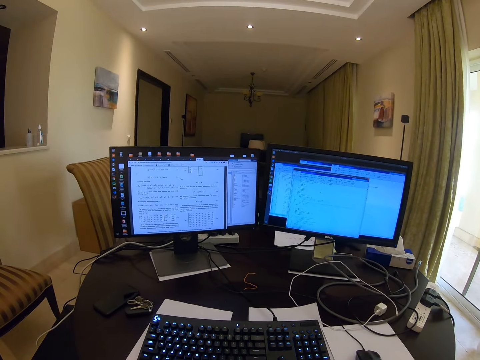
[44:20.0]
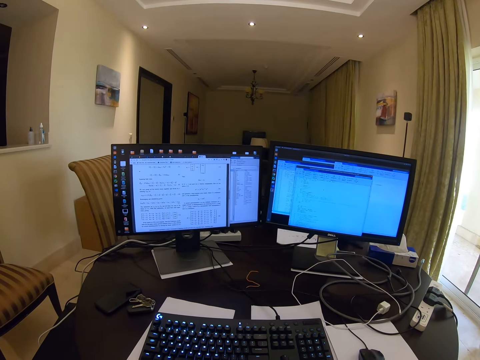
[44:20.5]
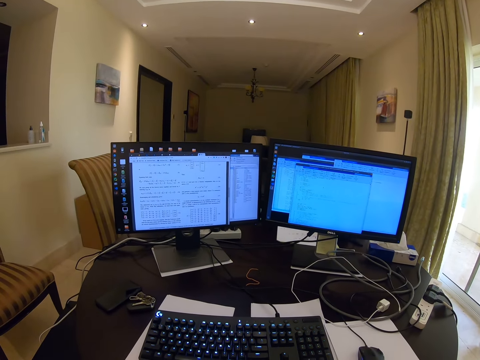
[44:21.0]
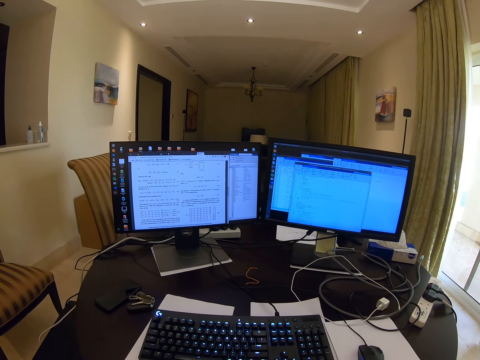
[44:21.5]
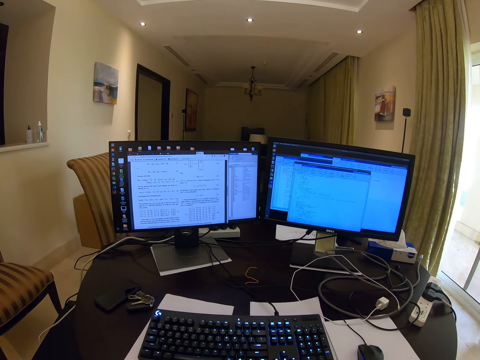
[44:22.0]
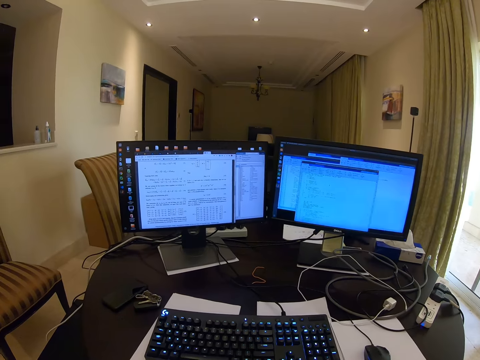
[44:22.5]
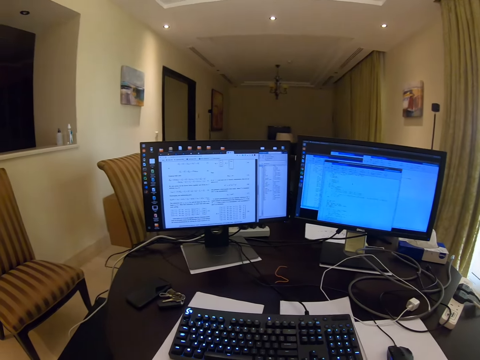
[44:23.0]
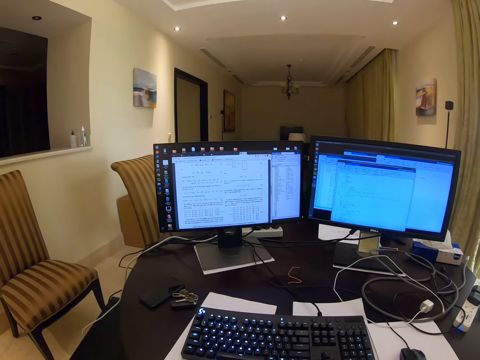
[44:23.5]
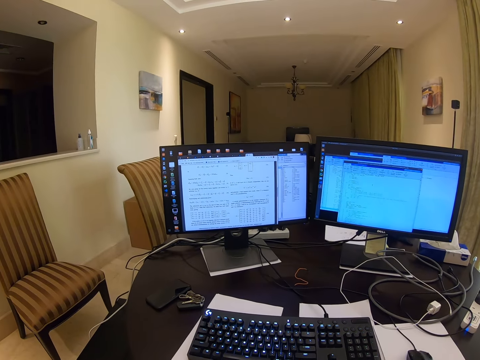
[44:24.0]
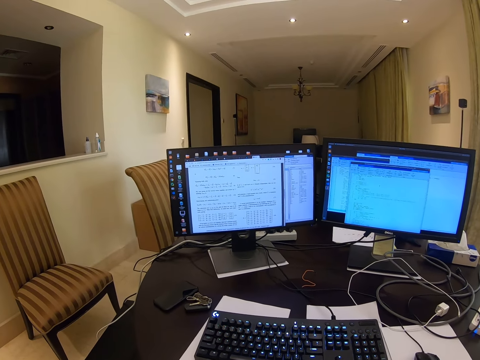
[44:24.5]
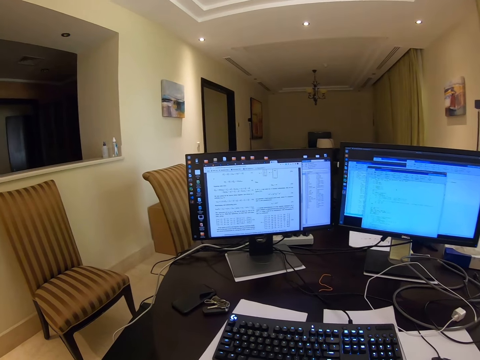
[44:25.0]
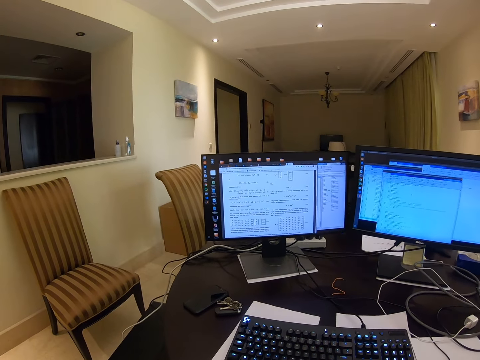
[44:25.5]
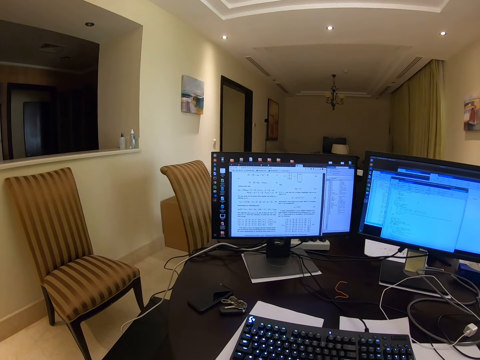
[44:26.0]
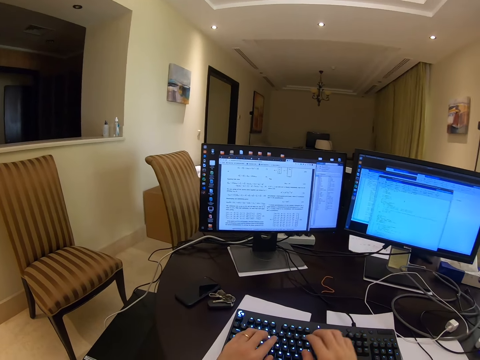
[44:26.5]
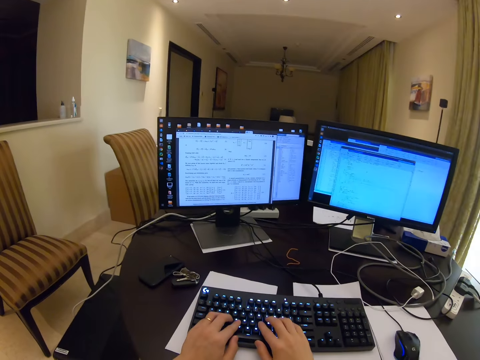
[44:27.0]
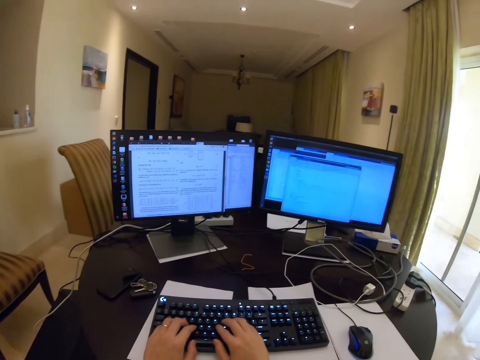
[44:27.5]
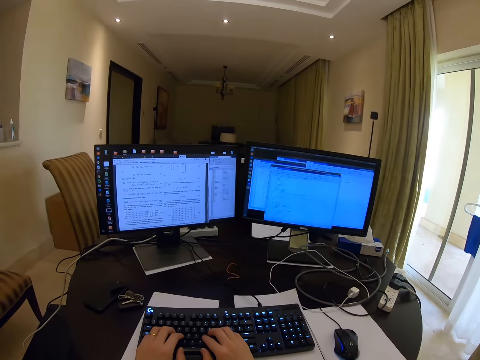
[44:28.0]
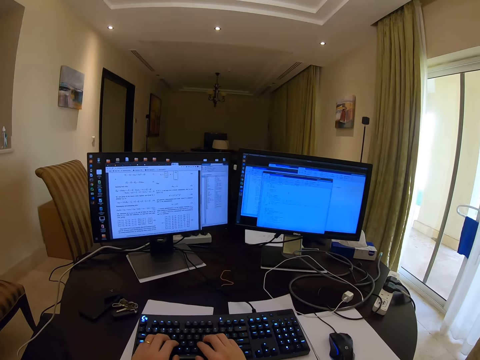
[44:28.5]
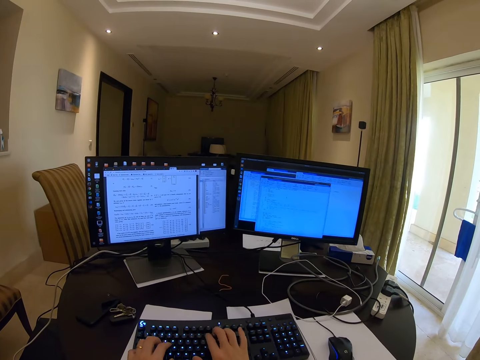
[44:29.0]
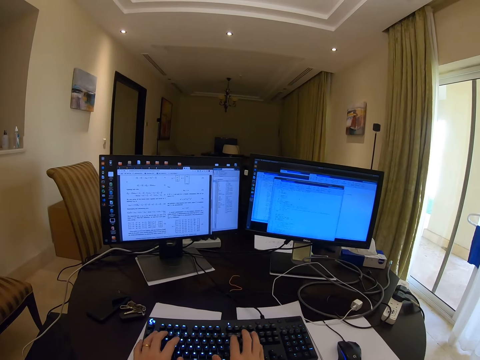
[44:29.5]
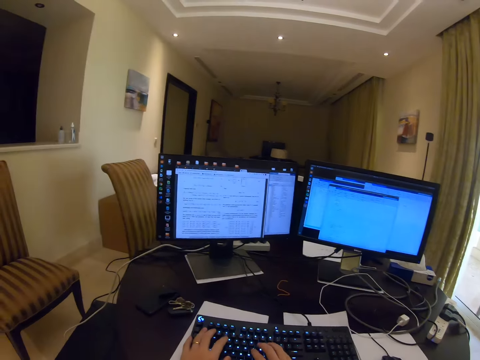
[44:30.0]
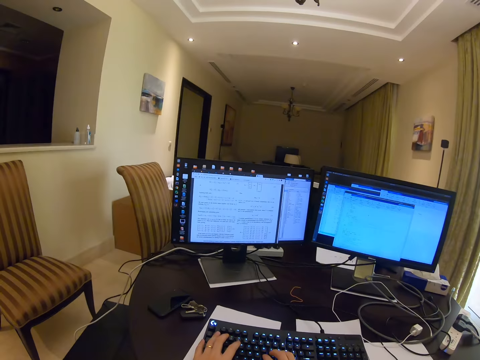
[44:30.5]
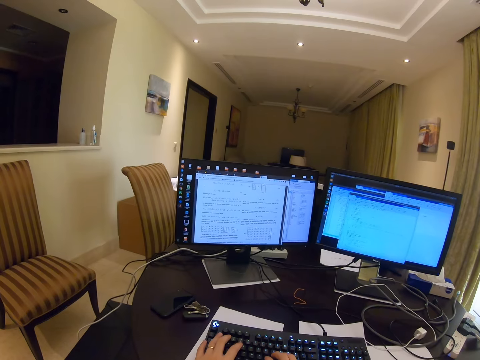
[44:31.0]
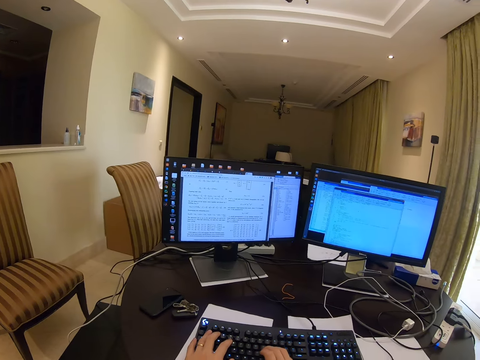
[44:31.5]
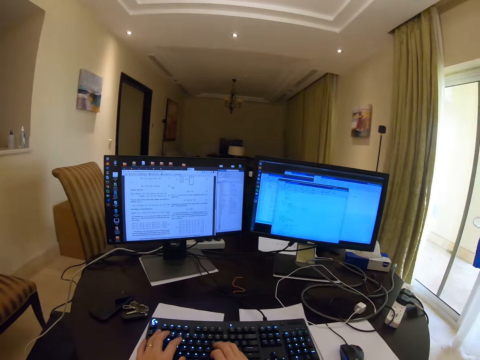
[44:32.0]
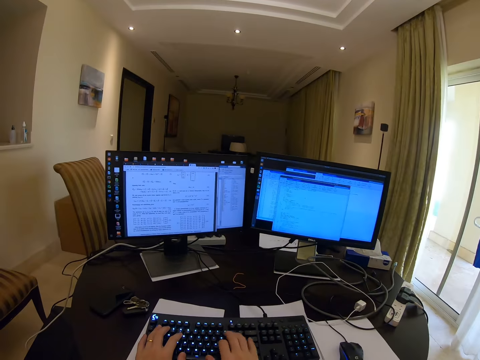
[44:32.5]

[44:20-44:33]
The camera wearer operates on the keyboard. They hold the mouse.

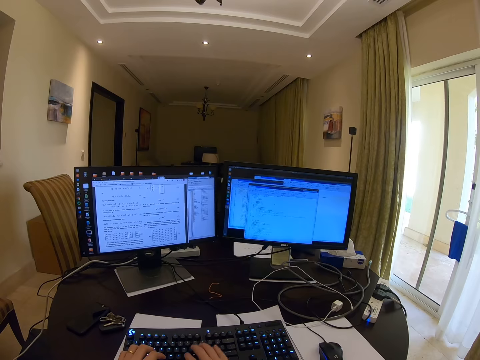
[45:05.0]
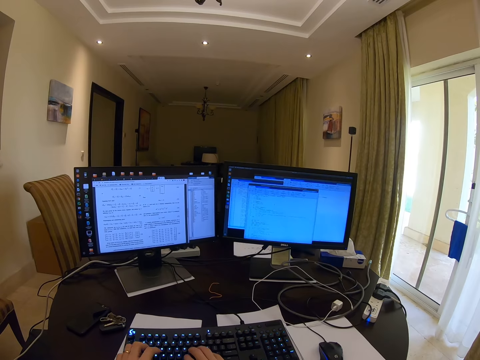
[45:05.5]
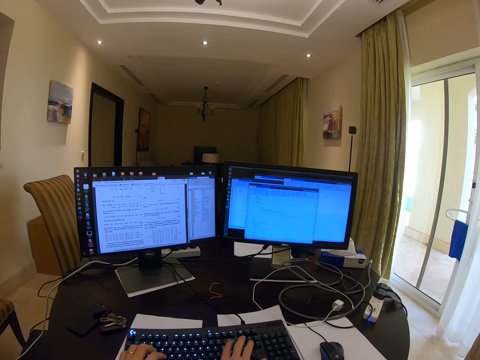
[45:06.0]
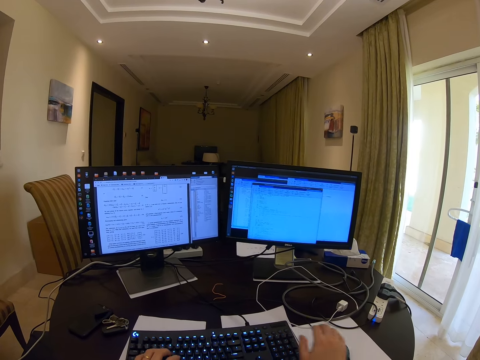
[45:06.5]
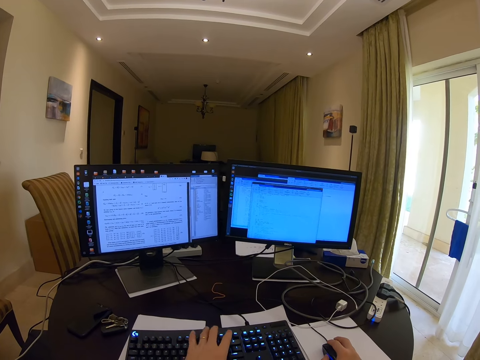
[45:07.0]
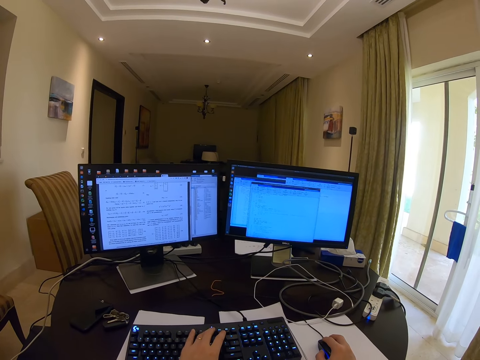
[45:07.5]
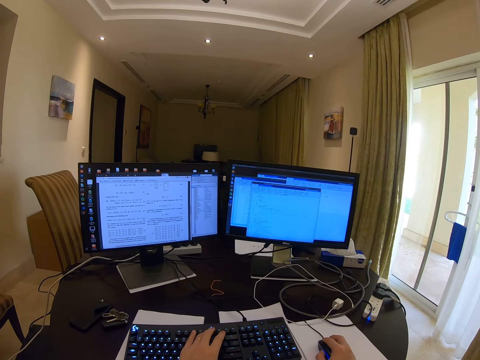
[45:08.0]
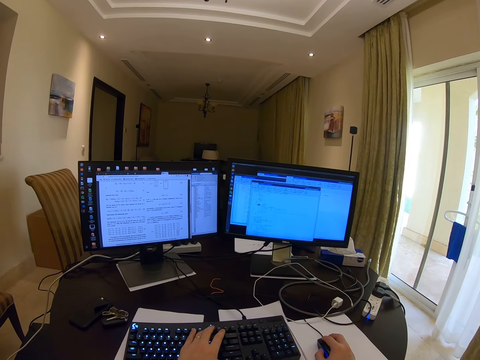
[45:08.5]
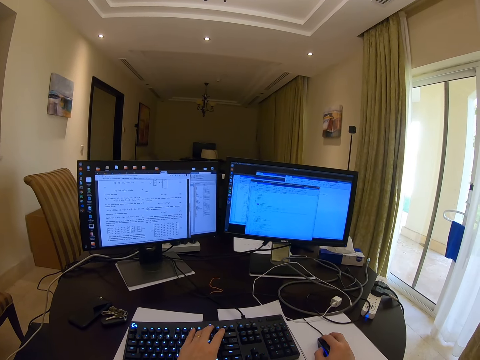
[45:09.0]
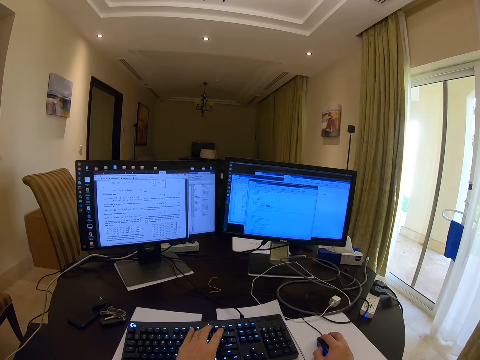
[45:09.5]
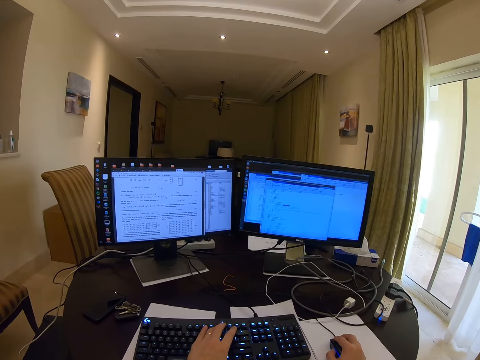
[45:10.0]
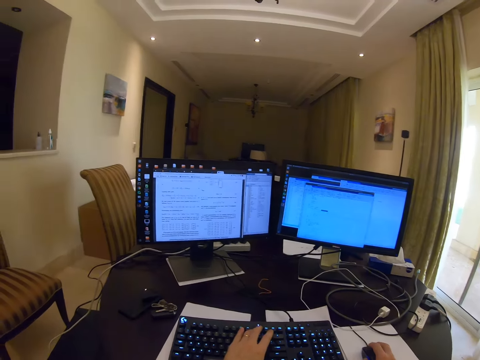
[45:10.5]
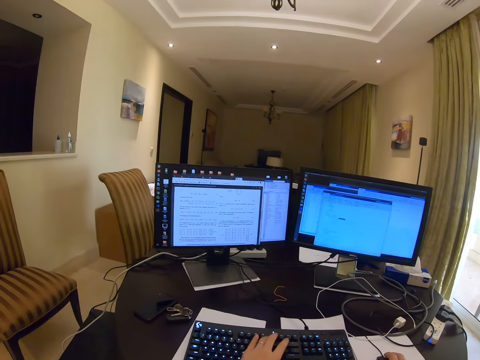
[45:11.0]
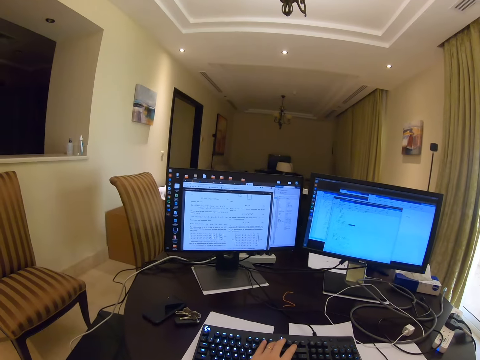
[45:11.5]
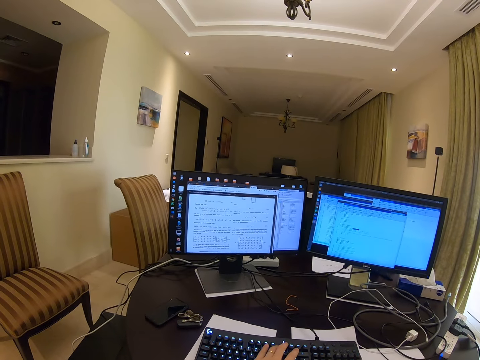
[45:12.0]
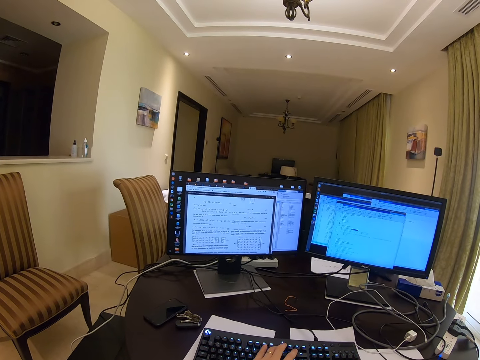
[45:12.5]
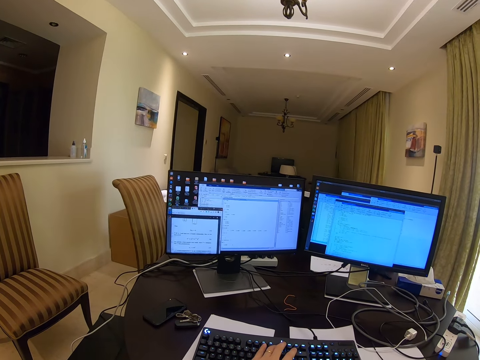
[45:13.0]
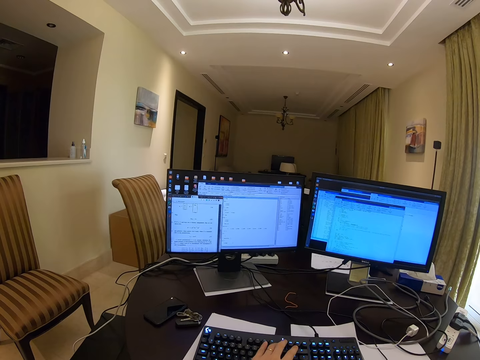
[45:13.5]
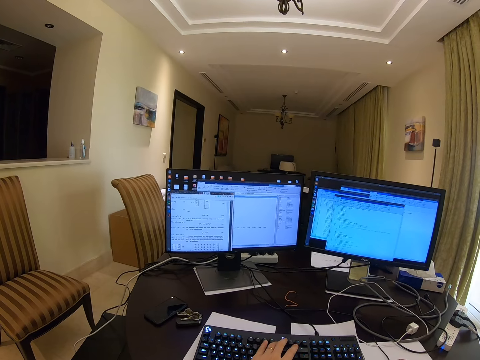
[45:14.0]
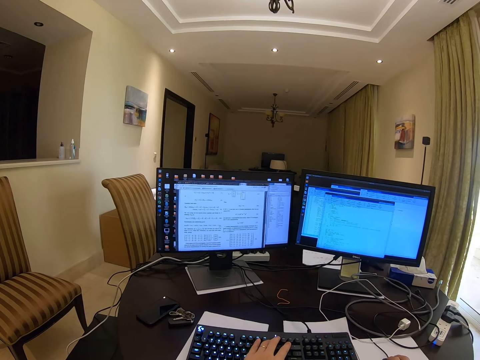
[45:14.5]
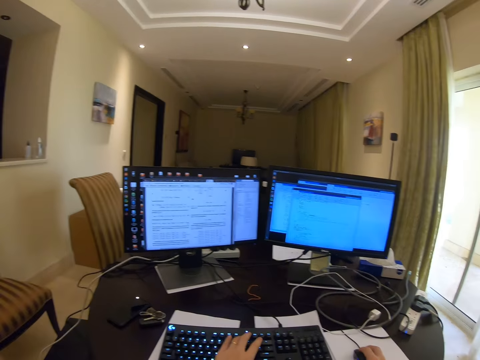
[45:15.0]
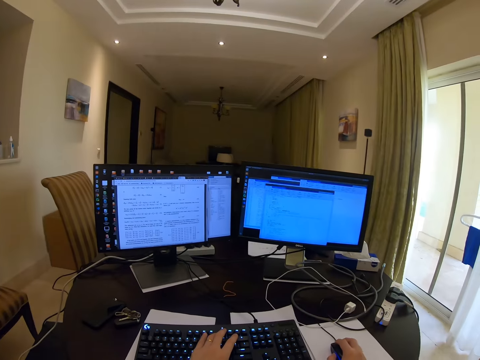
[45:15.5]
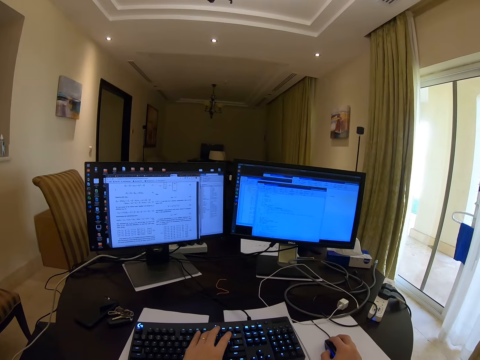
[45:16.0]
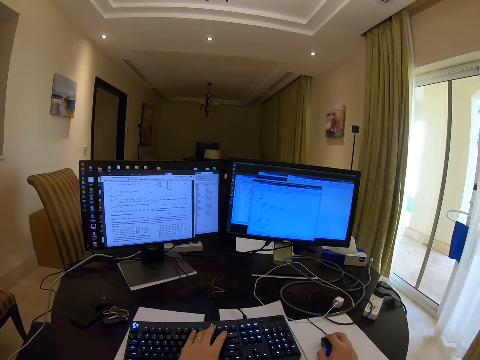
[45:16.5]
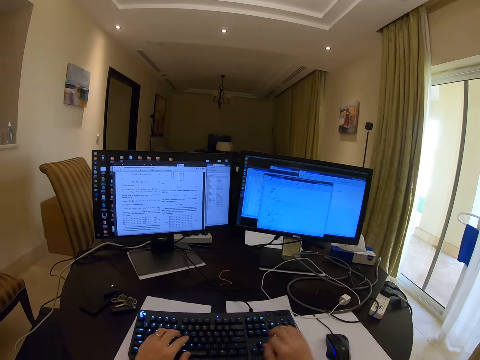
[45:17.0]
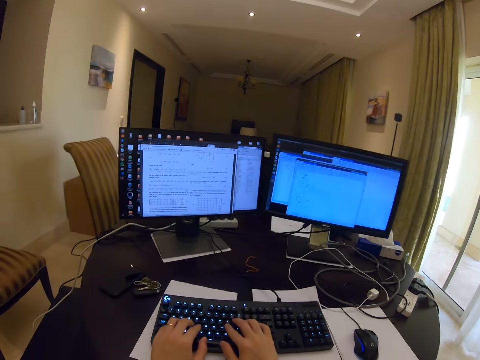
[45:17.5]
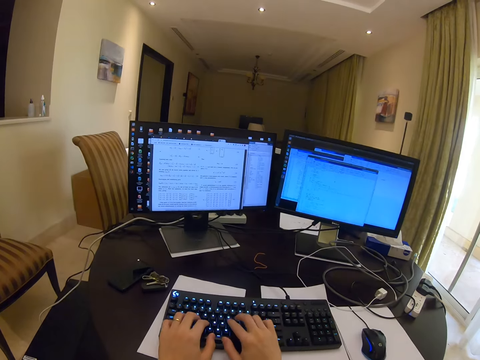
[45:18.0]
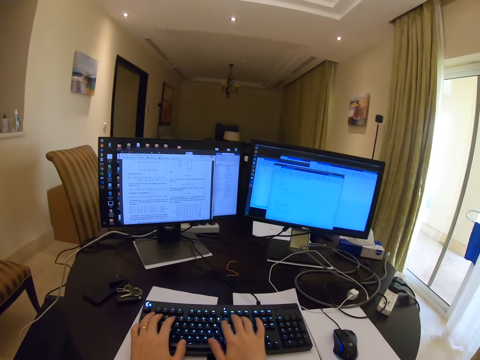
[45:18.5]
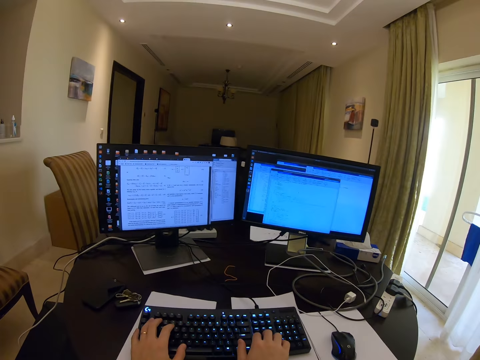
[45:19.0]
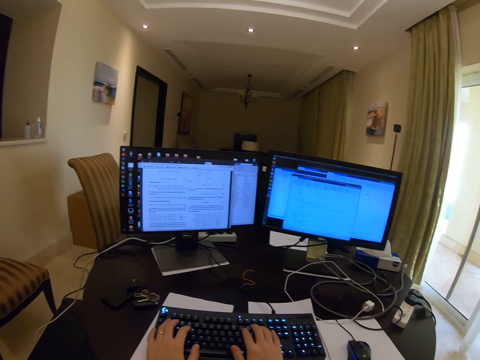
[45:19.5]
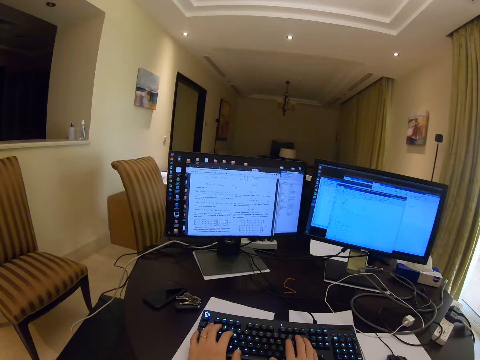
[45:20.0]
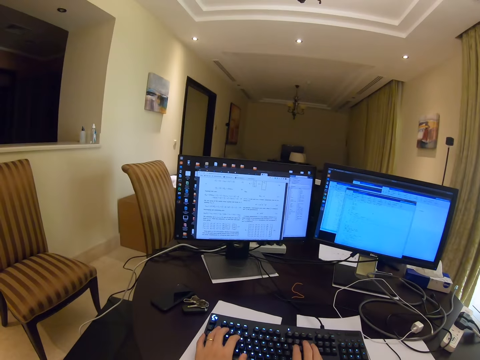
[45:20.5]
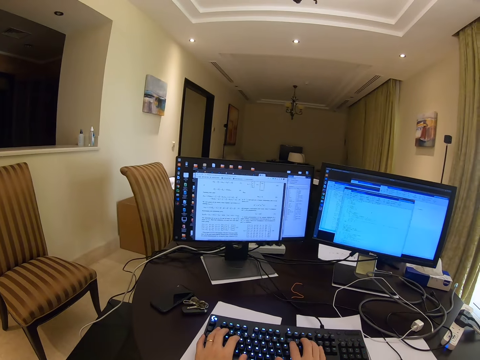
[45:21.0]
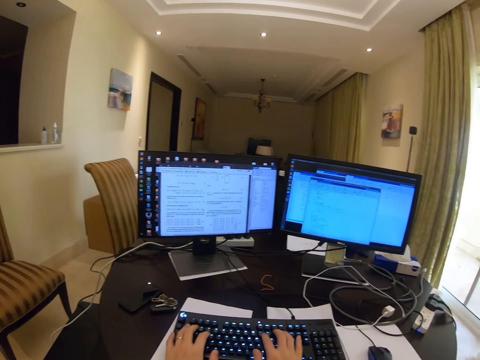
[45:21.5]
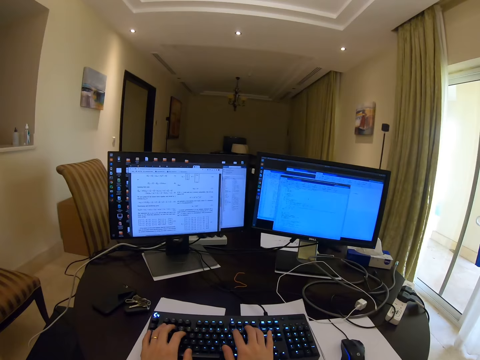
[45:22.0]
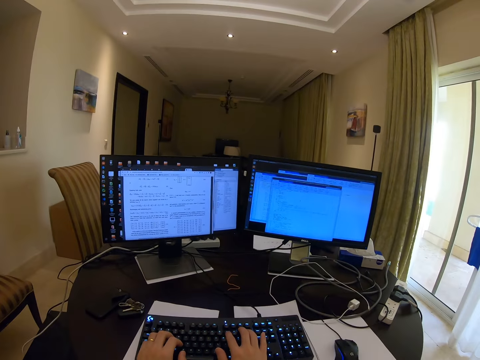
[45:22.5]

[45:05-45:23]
The camera wearer operates on the mouse. They type words. They type on the keyboard.
